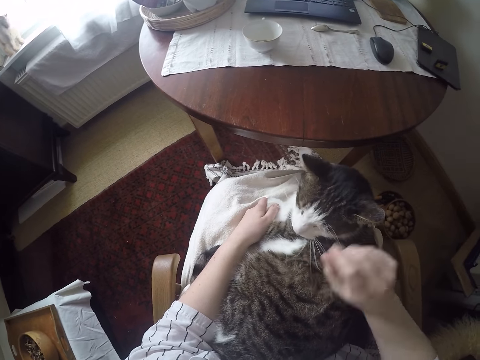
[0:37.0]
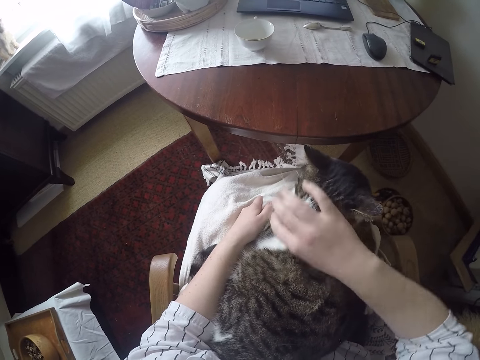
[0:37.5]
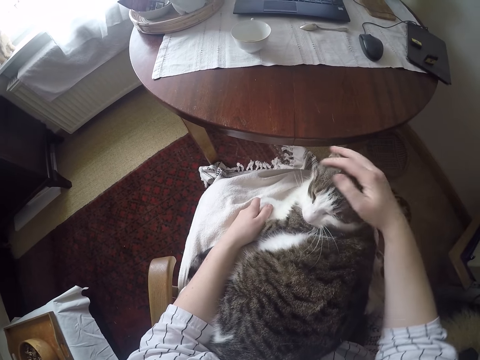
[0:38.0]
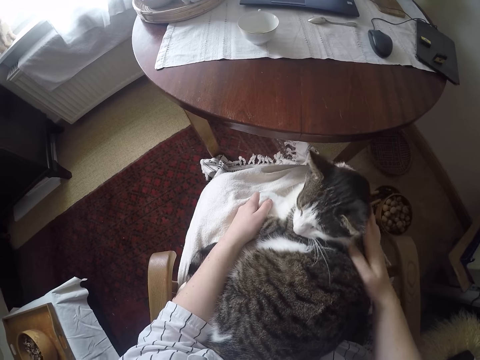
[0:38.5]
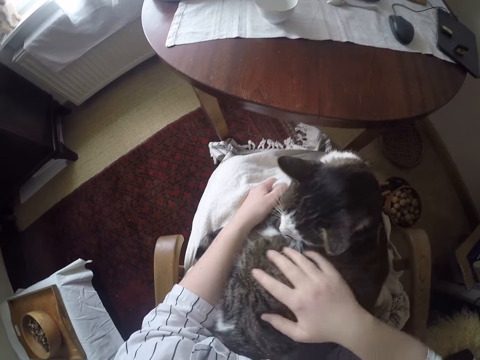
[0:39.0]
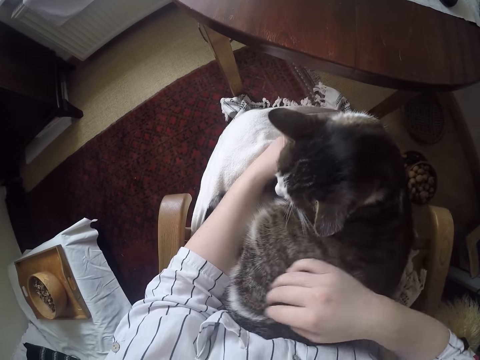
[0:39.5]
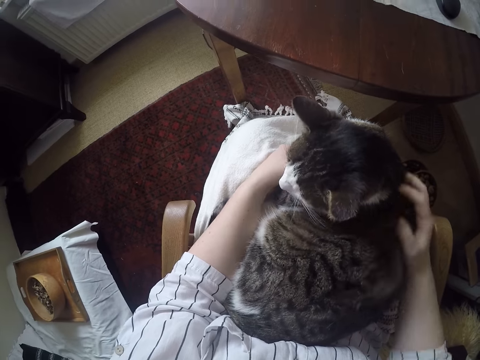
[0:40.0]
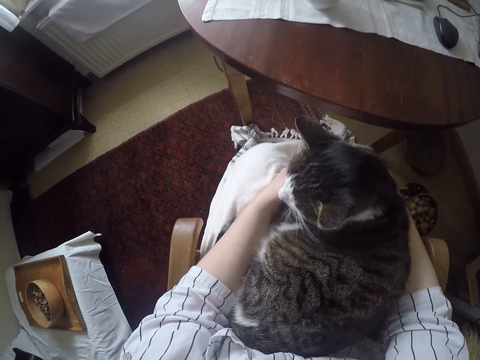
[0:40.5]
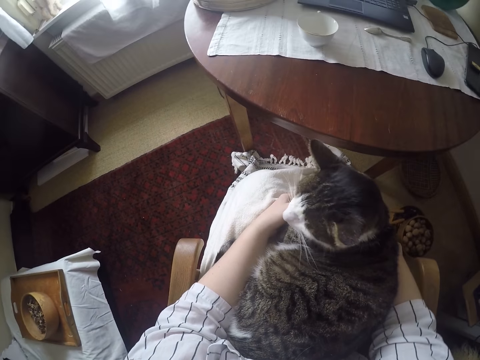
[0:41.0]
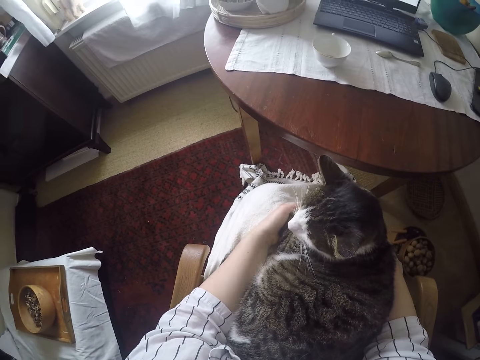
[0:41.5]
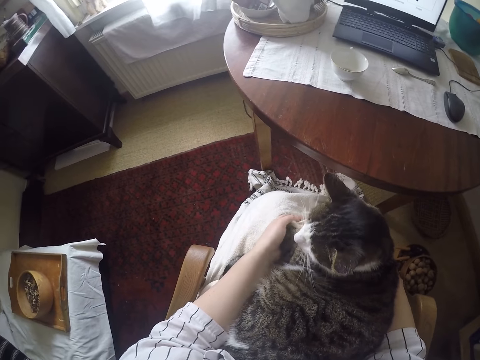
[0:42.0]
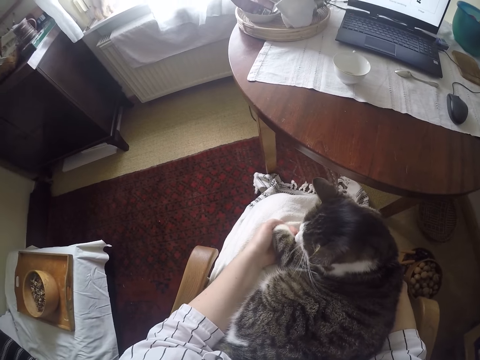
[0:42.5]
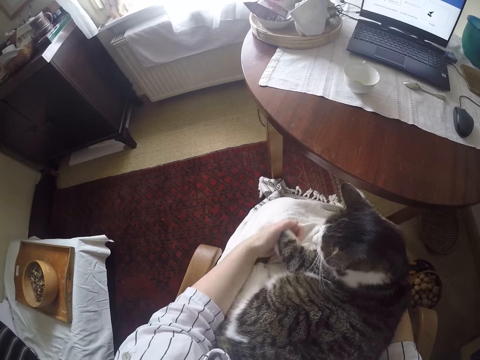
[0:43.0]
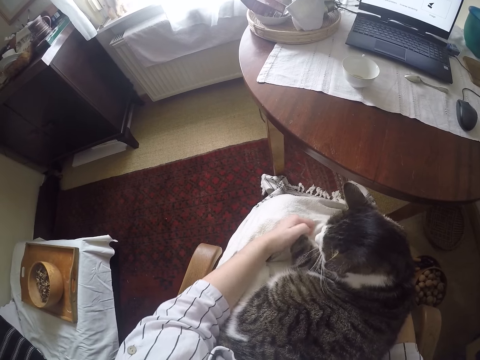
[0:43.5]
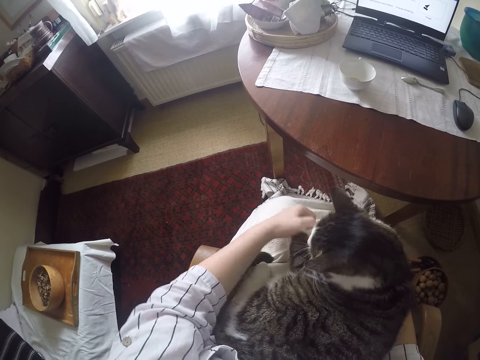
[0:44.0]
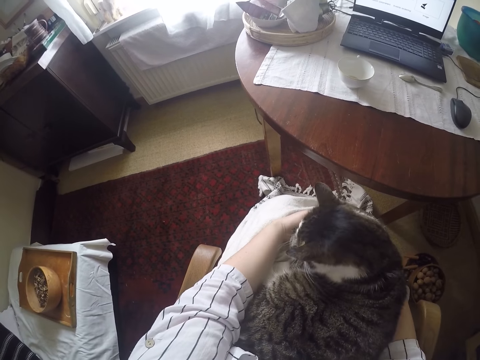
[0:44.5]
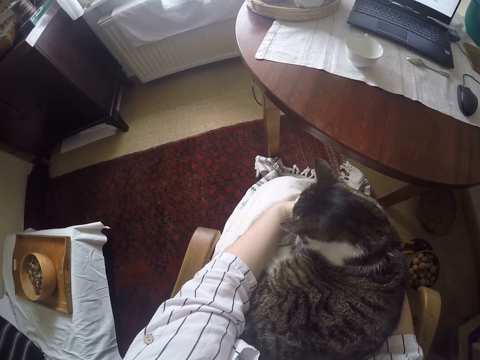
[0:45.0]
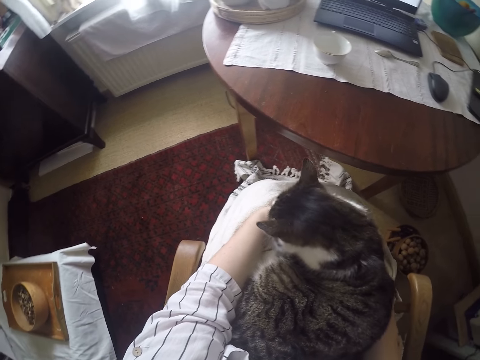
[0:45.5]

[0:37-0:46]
The camera wearer presses the cat's nose with her right hand. She rubs the cat's face with her right hand. She rubs the cat's body on her leg with her right hand. She plays with the cat's left foreleg with her right hand. She holds the cat's leg with her hand. She looks around a room.

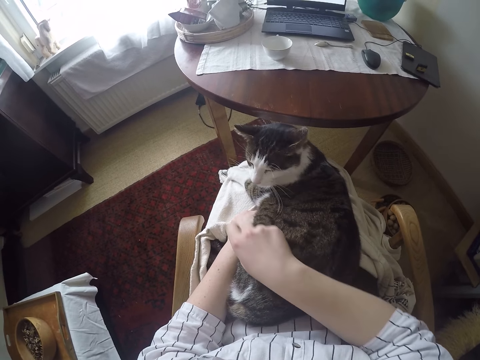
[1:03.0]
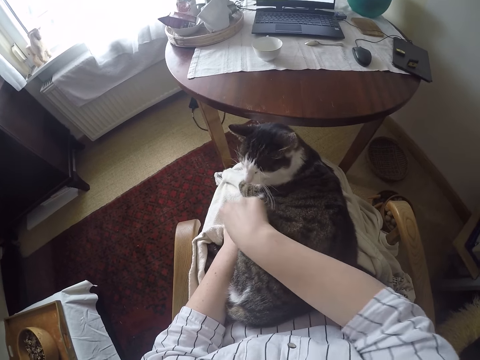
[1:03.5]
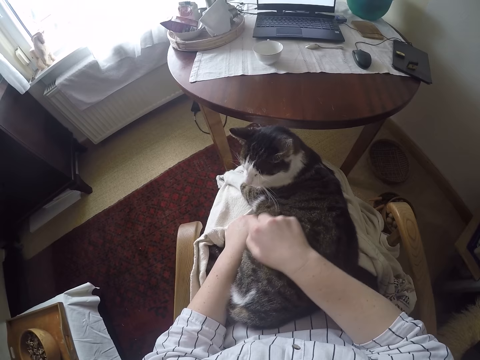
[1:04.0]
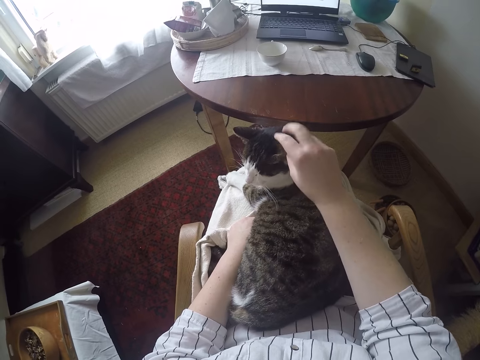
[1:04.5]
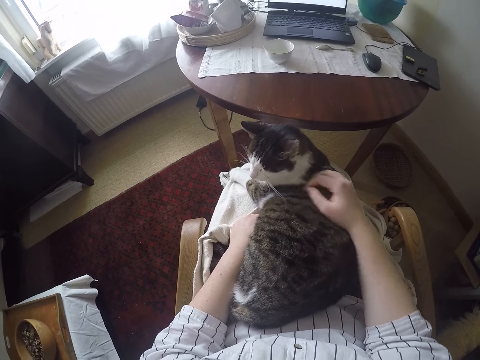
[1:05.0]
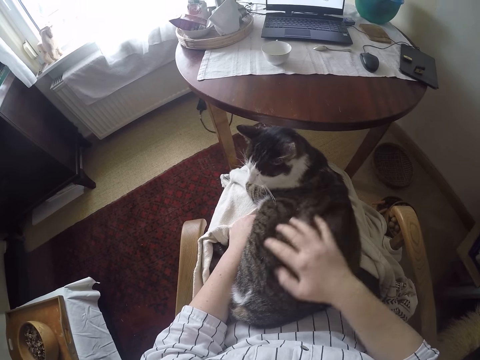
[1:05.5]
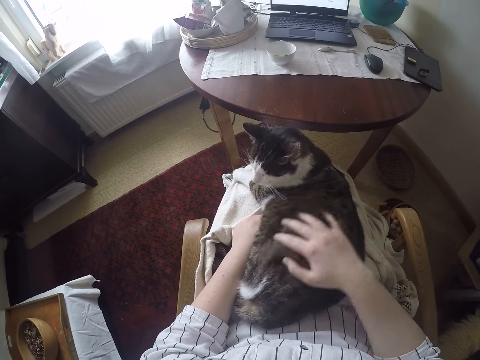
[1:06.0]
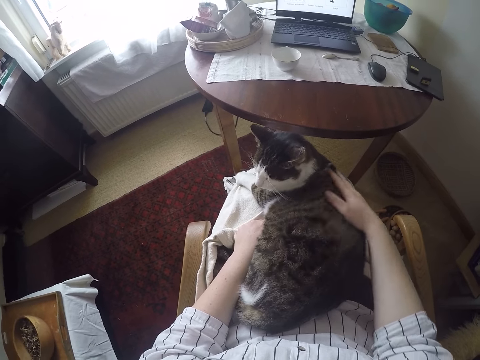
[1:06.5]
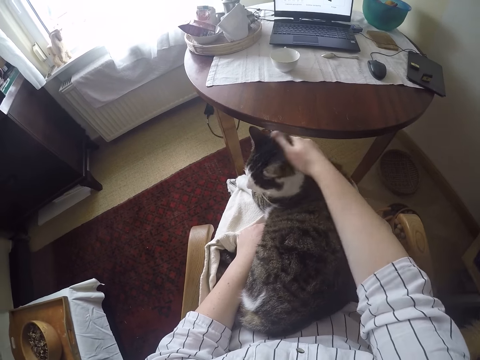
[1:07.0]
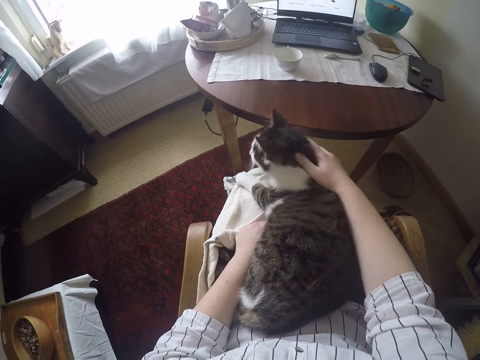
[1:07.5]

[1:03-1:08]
The camera wearer touches the cat's whiskers with her right index finger. She places her right hand on the cat. She tickles the cat's ear with her right index finger. She strokes the cat with her right hand. She looks around a room. She pats the cat with her hand.

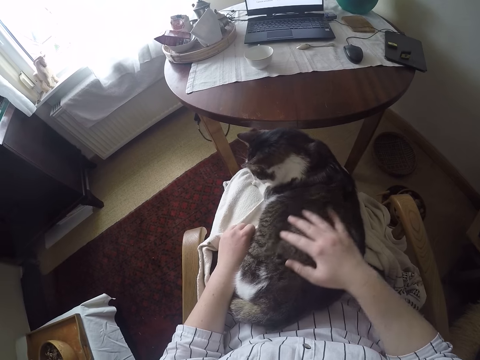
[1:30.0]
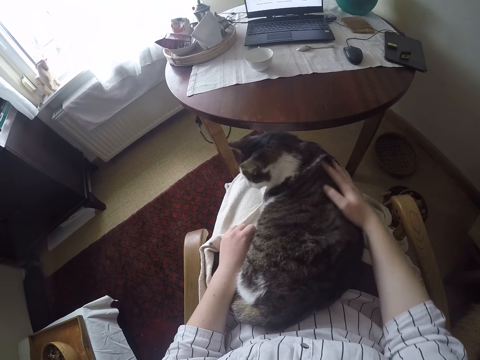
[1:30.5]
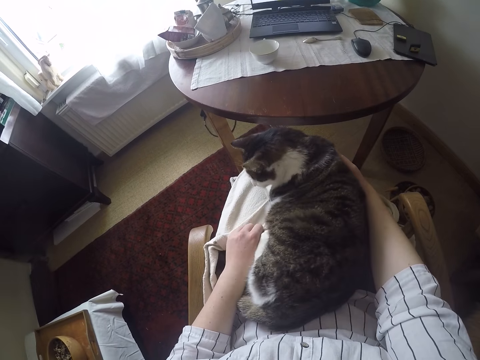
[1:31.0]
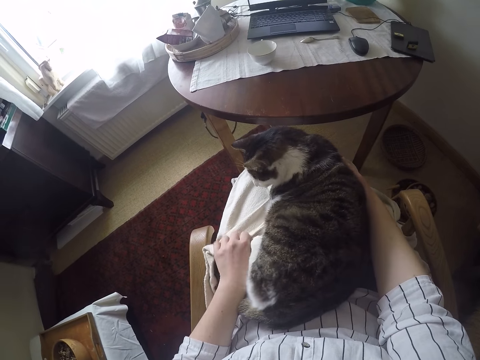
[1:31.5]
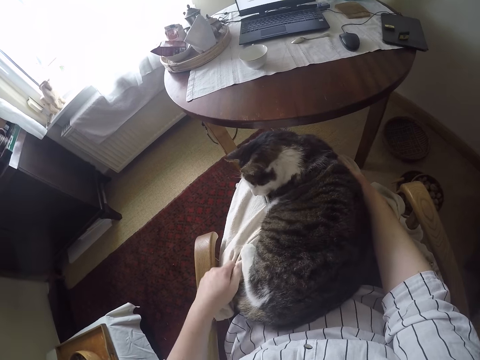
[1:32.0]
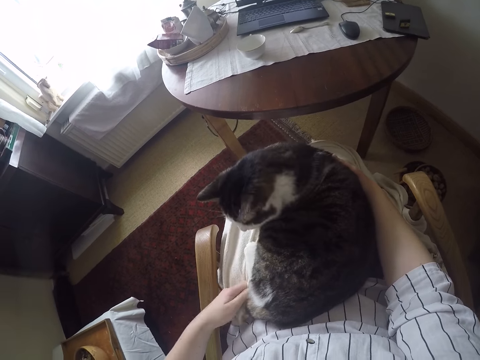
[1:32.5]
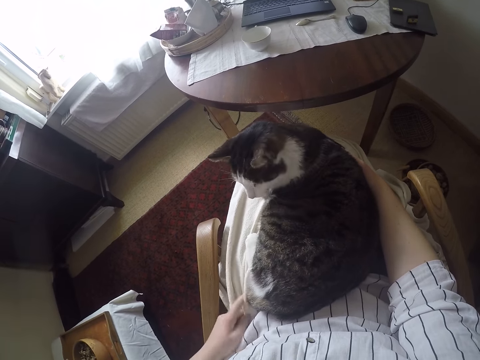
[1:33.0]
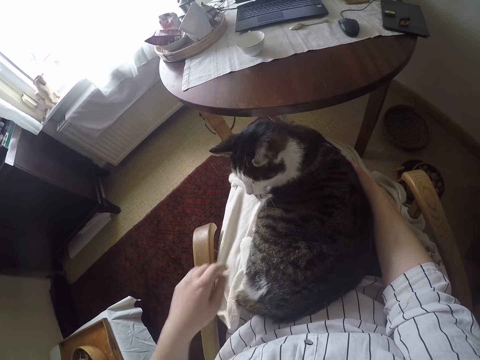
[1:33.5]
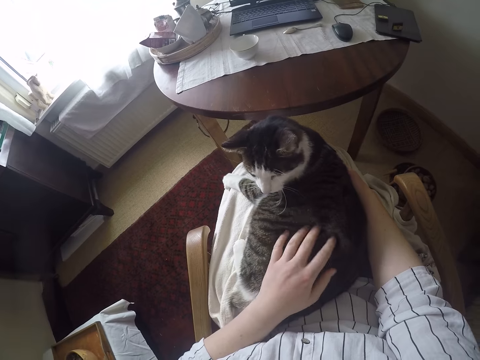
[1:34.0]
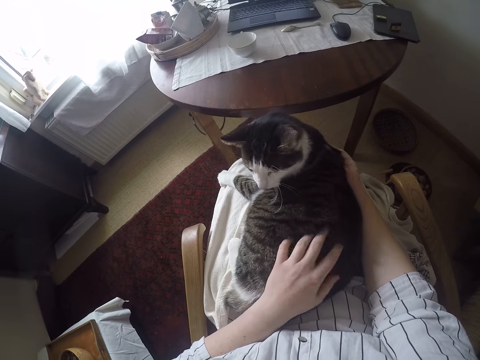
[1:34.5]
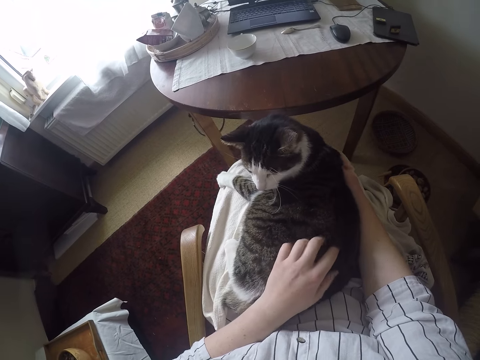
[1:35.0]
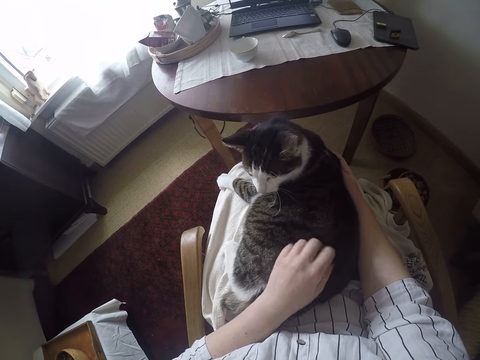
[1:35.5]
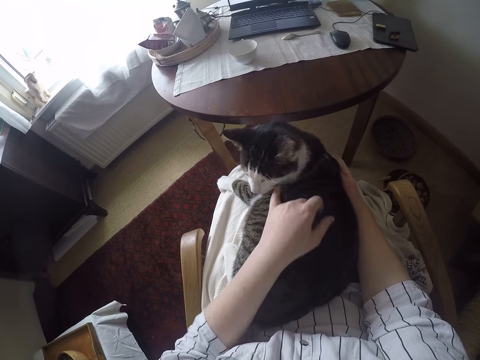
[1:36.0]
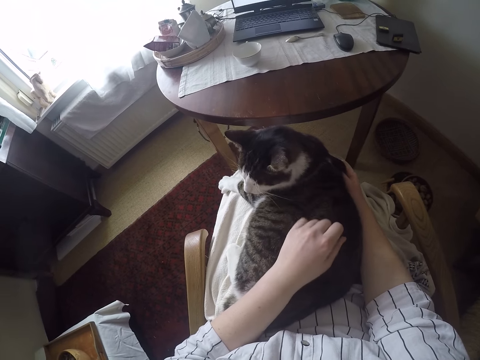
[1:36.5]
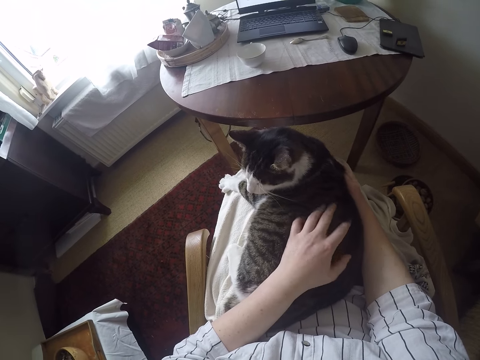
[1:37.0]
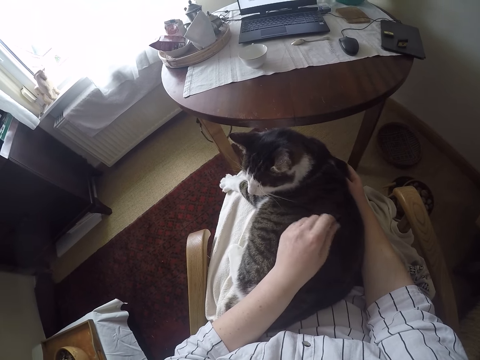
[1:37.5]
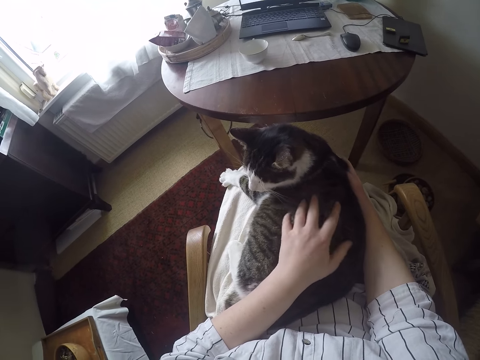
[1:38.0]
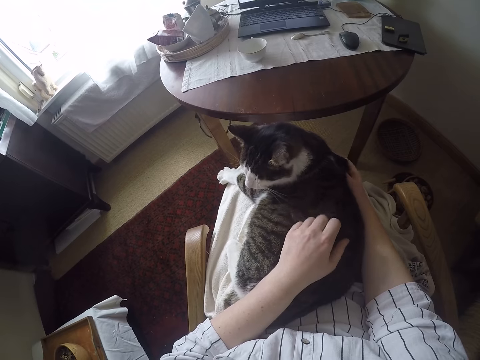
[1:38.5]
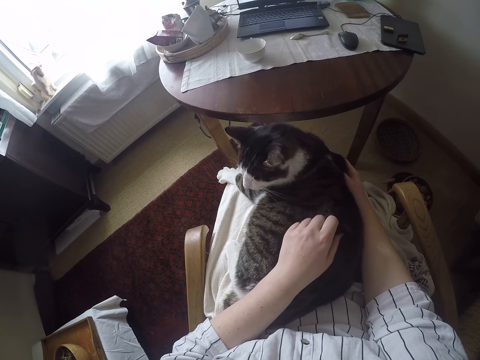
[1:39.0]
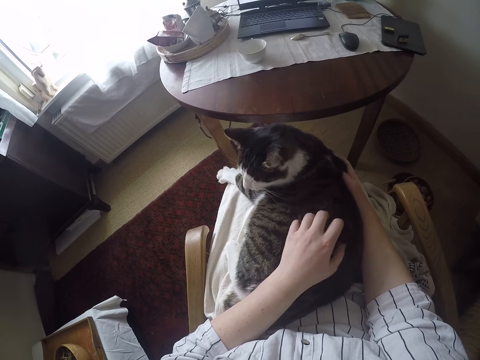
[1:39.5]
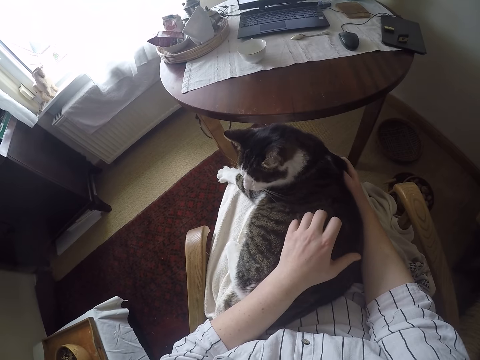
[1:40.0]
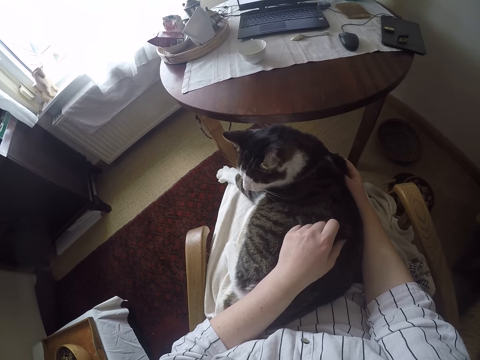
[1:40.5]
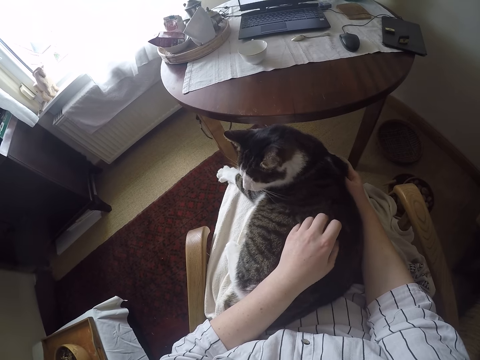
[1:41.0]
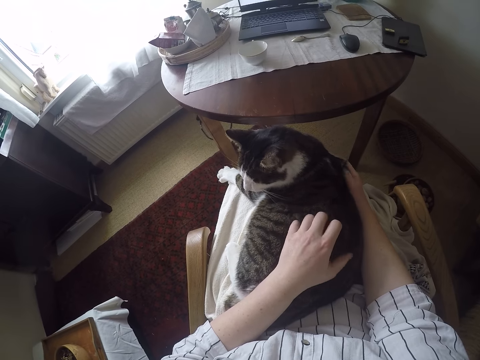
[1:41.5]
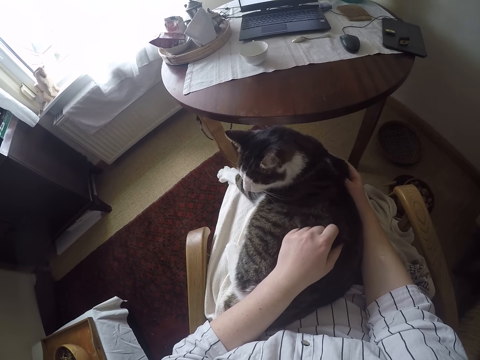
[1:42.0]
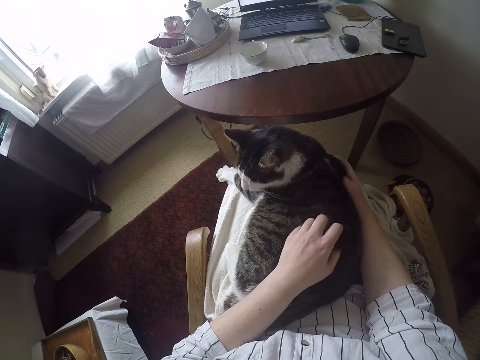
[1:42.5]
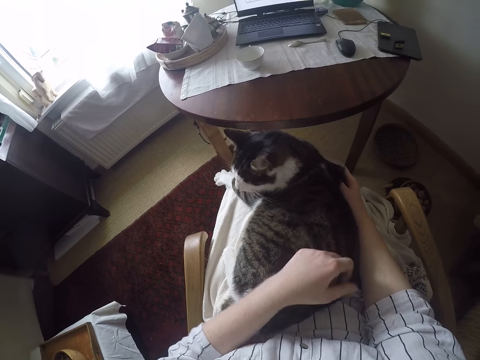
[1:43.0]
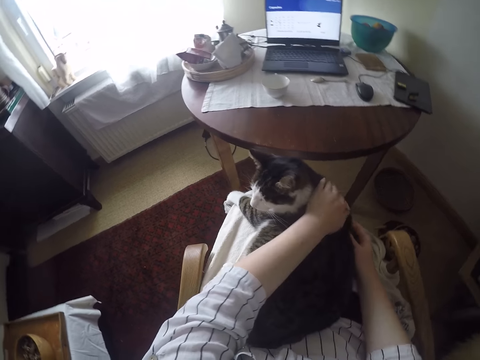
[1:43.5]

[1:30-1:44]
The camera wearer adjusts the blanket on her left leg with her left hand. She places her left hand on the cat on her leg. She strokes the cat with her left hand. She pats the cat with her hand. She touches the cat's whisker with her left little finger. She strokes the cat with both hands. She moves her hand on the cat.
